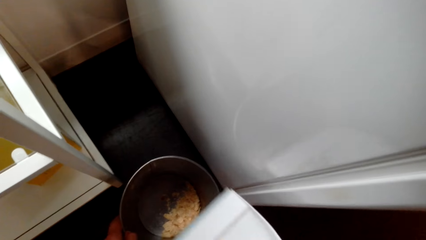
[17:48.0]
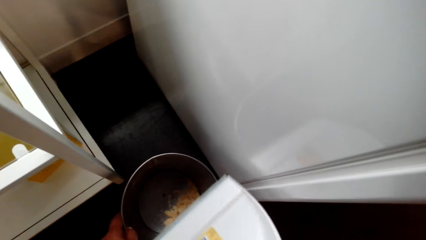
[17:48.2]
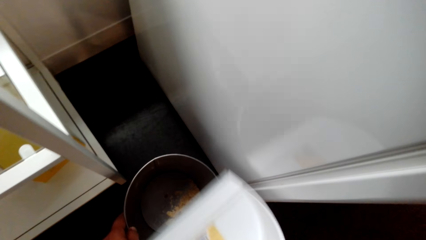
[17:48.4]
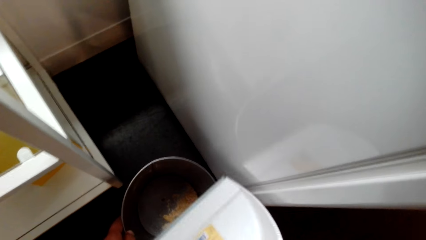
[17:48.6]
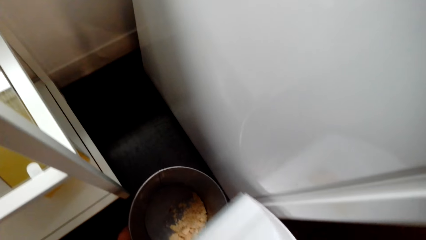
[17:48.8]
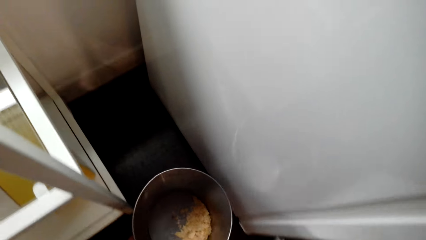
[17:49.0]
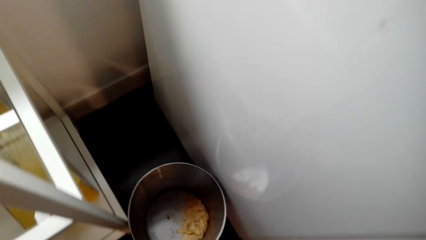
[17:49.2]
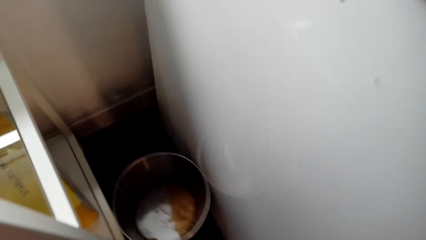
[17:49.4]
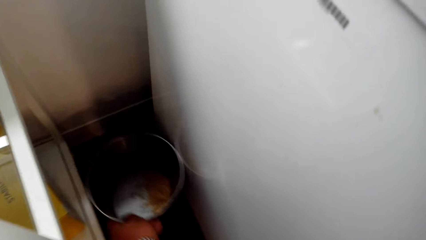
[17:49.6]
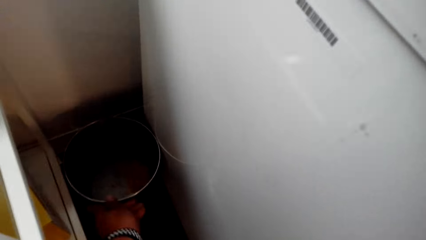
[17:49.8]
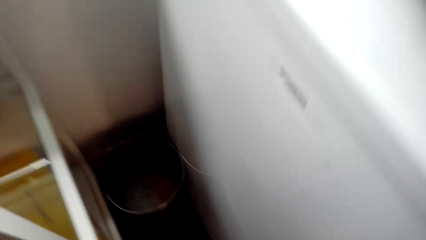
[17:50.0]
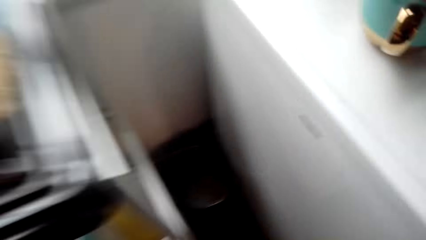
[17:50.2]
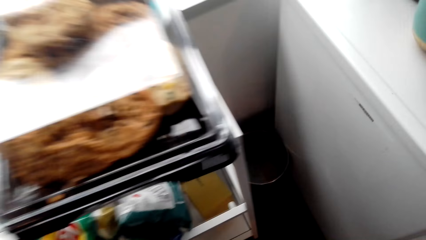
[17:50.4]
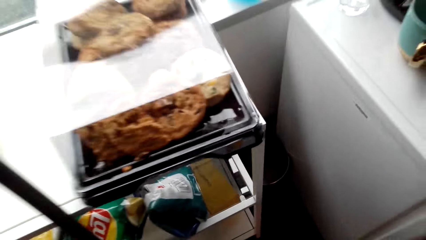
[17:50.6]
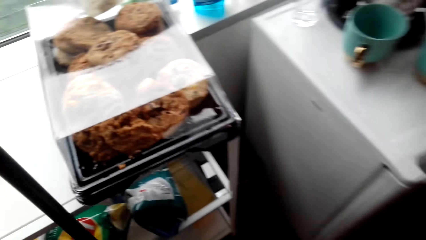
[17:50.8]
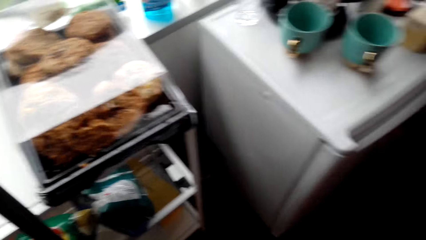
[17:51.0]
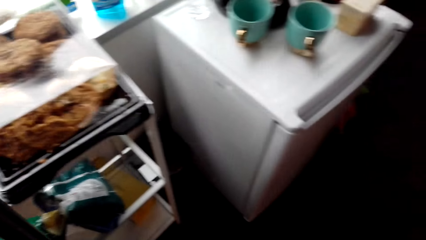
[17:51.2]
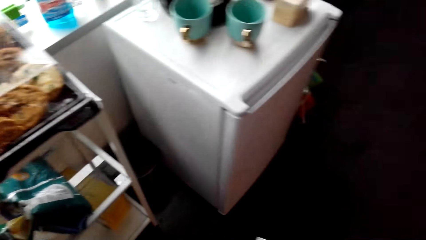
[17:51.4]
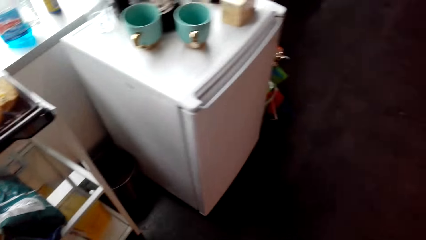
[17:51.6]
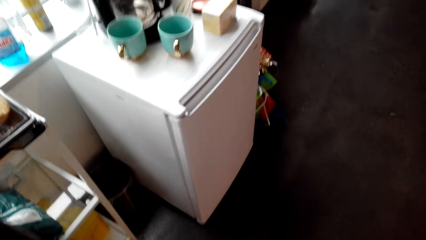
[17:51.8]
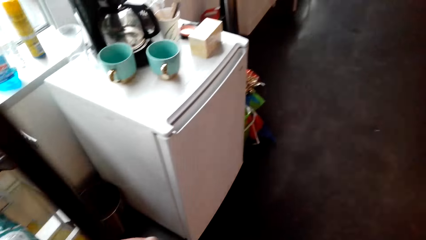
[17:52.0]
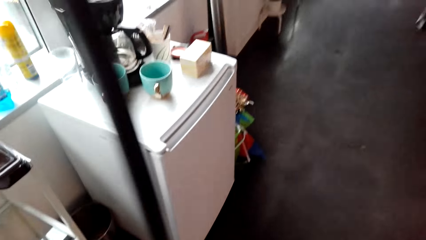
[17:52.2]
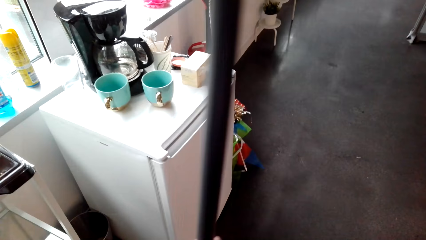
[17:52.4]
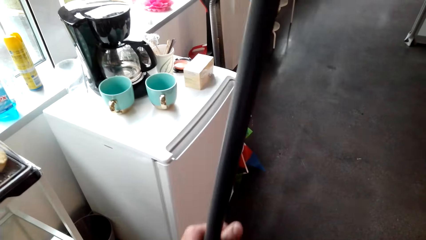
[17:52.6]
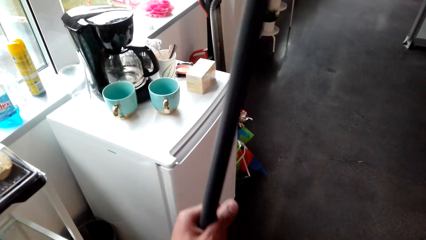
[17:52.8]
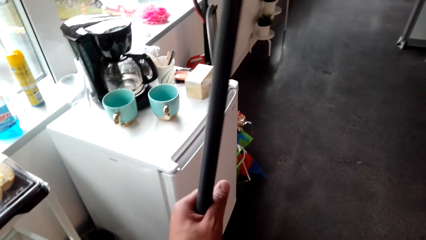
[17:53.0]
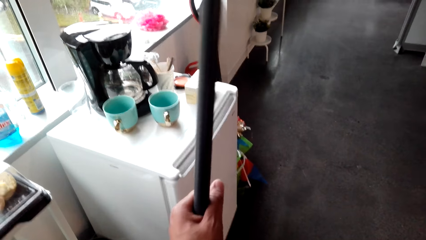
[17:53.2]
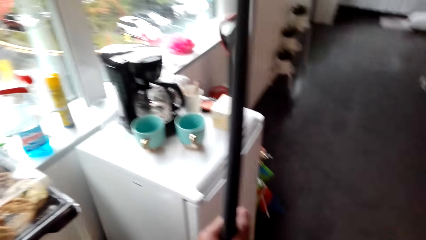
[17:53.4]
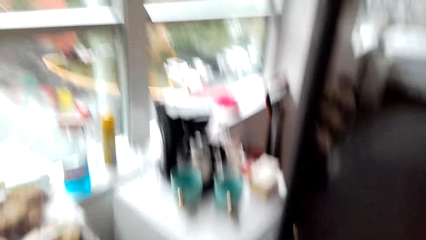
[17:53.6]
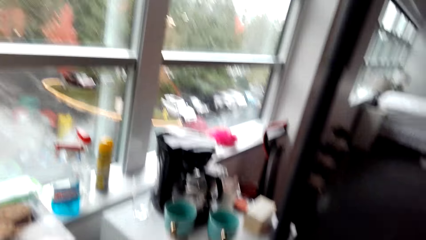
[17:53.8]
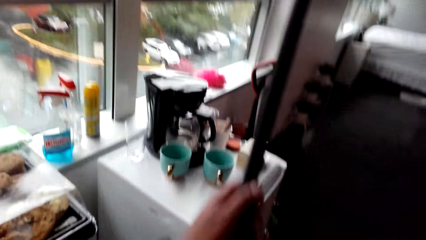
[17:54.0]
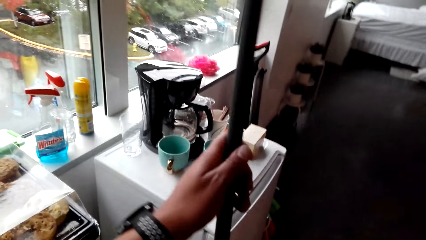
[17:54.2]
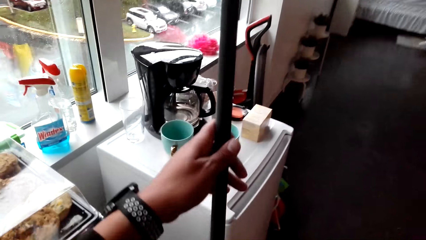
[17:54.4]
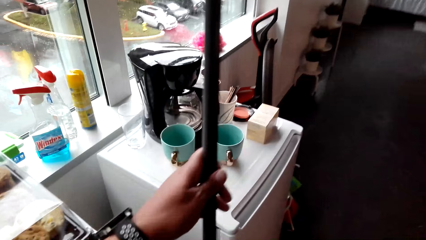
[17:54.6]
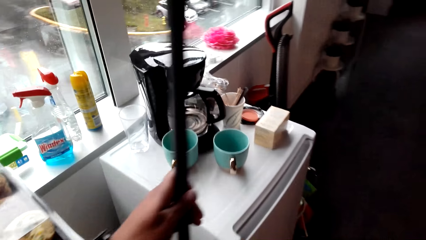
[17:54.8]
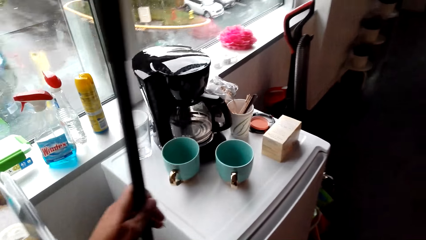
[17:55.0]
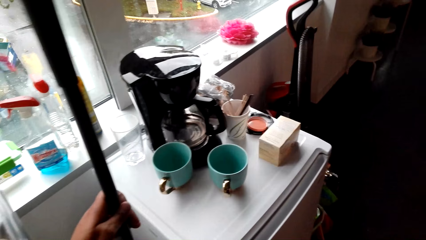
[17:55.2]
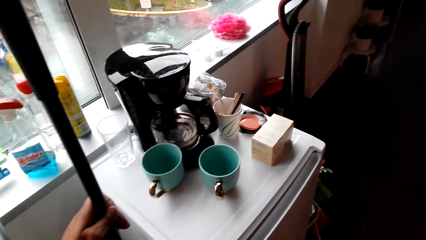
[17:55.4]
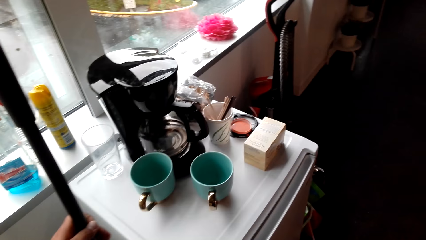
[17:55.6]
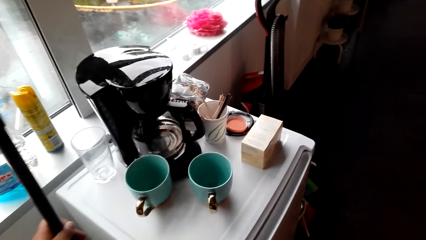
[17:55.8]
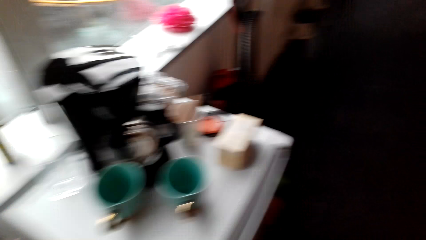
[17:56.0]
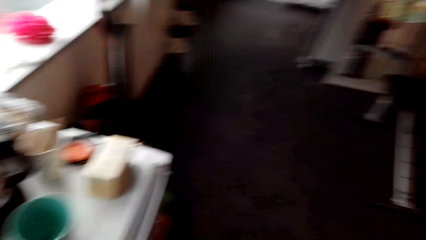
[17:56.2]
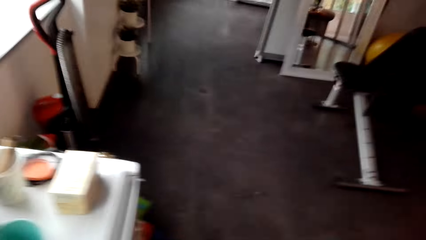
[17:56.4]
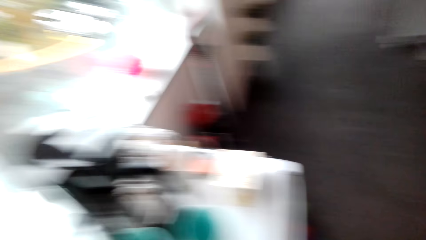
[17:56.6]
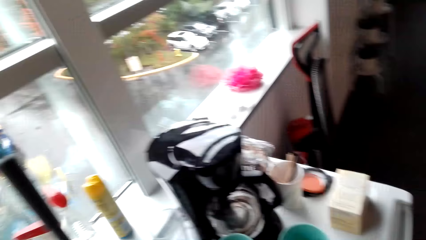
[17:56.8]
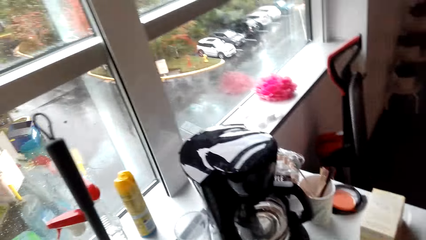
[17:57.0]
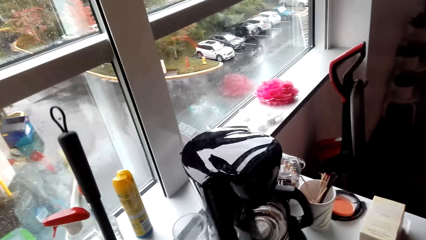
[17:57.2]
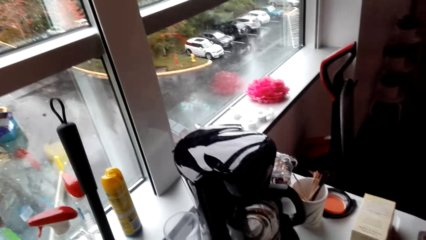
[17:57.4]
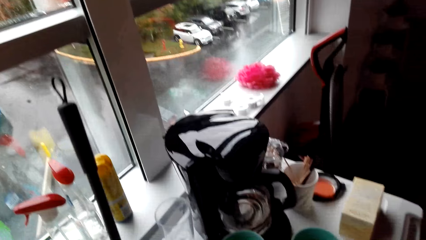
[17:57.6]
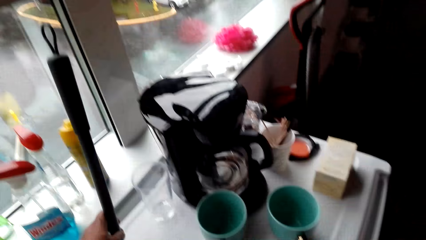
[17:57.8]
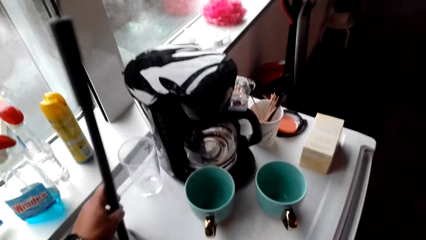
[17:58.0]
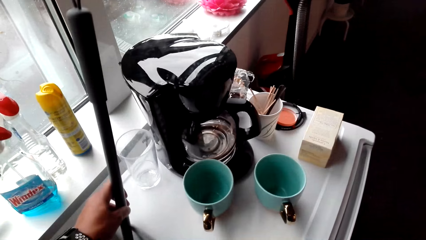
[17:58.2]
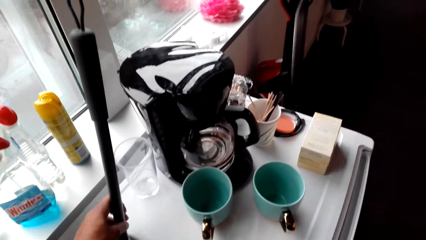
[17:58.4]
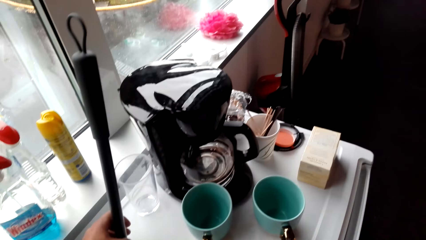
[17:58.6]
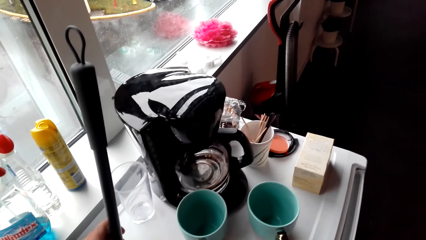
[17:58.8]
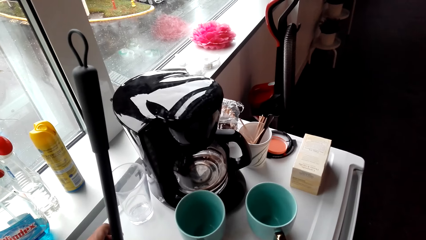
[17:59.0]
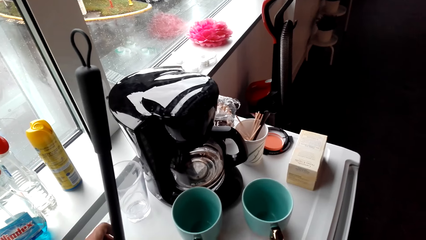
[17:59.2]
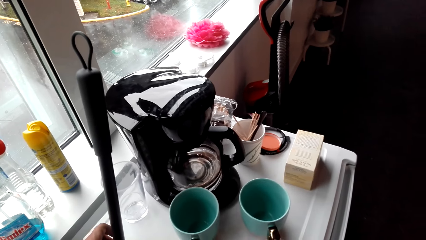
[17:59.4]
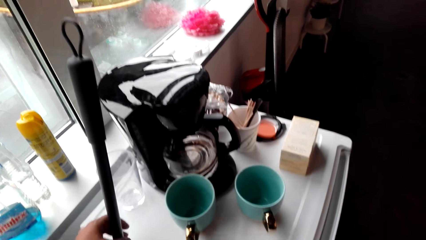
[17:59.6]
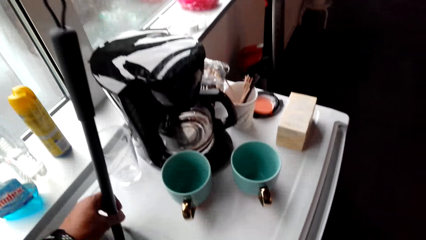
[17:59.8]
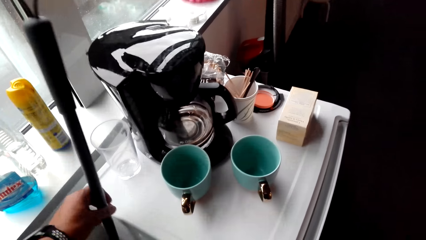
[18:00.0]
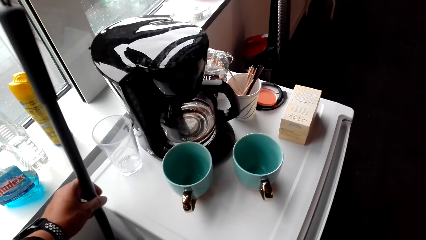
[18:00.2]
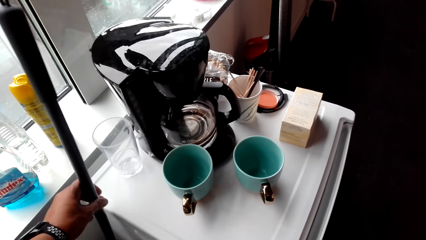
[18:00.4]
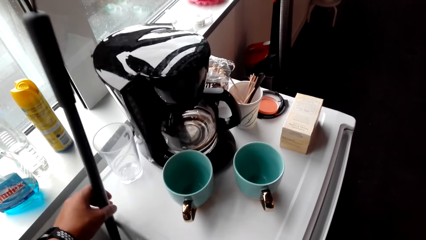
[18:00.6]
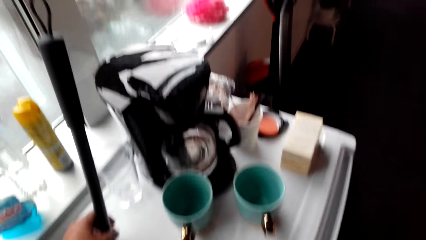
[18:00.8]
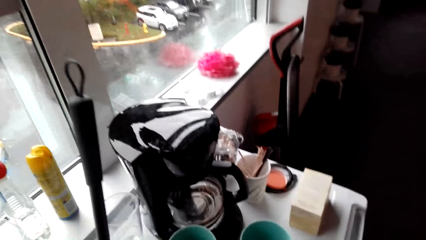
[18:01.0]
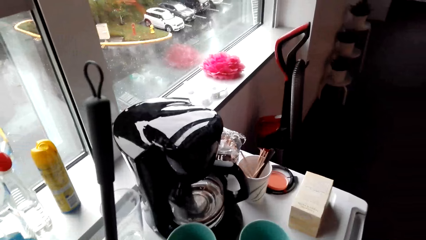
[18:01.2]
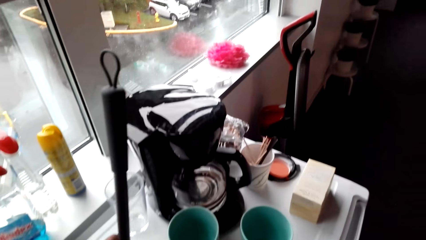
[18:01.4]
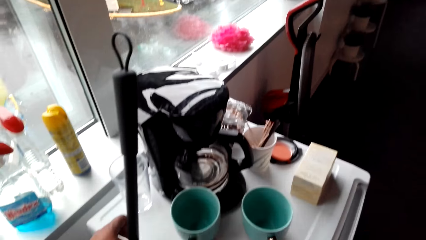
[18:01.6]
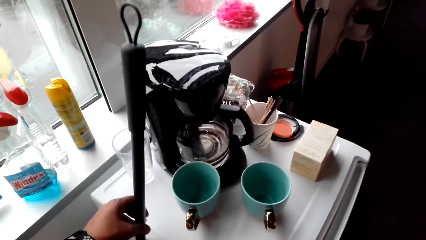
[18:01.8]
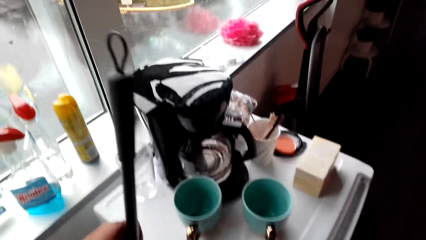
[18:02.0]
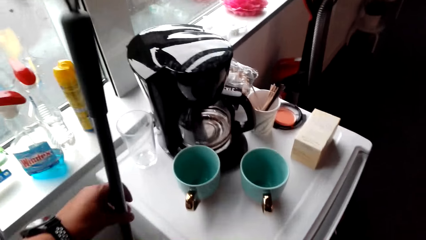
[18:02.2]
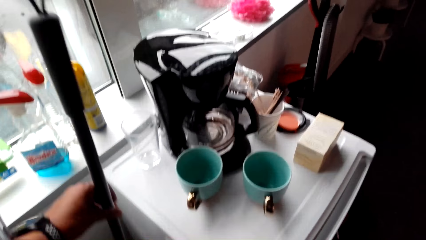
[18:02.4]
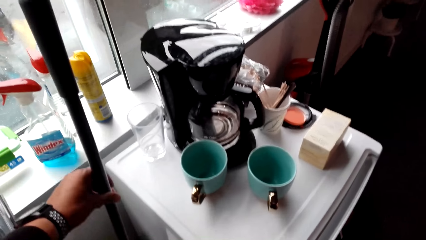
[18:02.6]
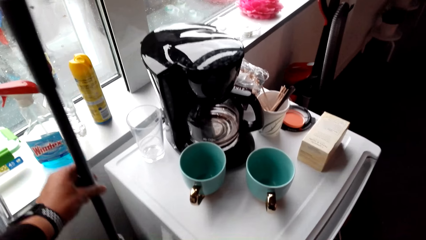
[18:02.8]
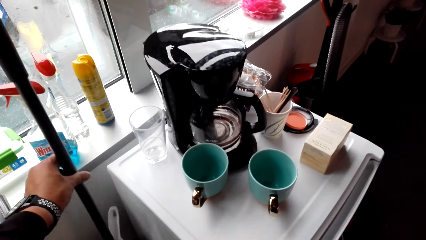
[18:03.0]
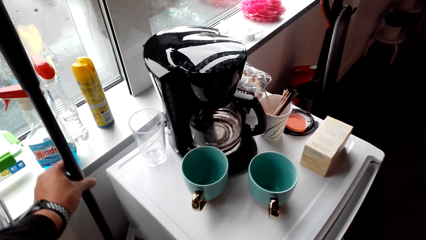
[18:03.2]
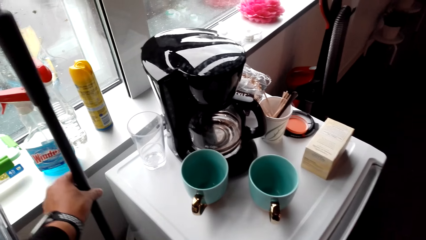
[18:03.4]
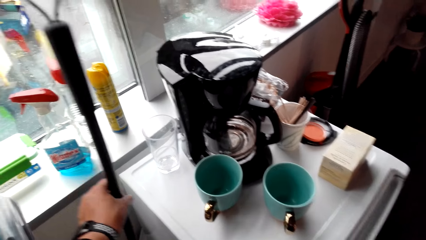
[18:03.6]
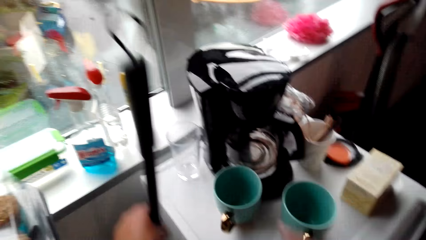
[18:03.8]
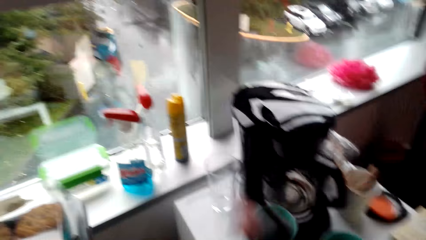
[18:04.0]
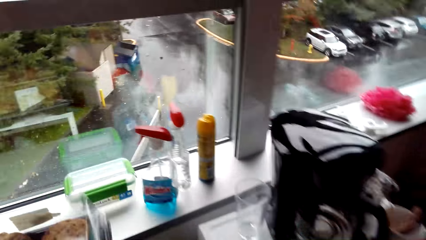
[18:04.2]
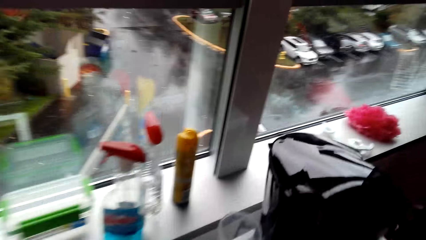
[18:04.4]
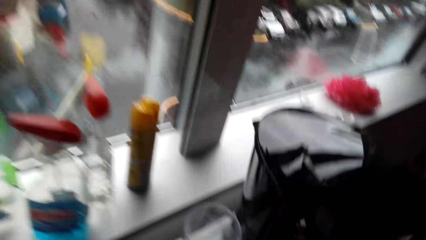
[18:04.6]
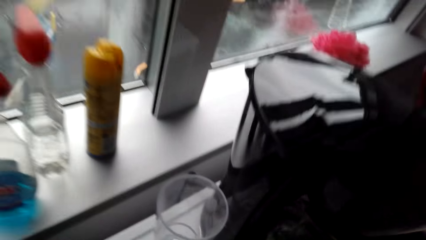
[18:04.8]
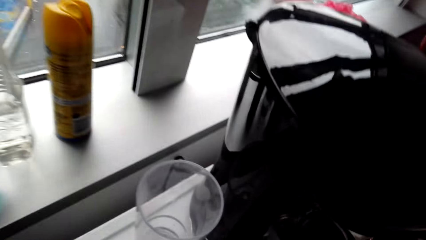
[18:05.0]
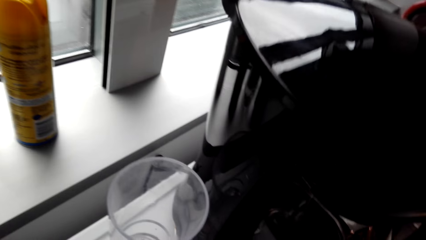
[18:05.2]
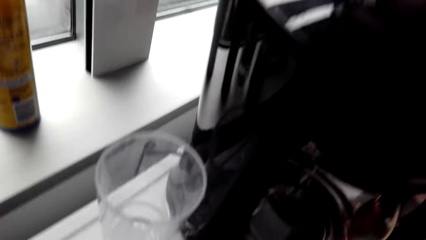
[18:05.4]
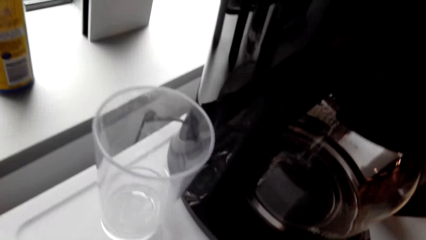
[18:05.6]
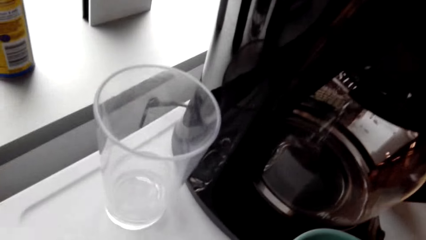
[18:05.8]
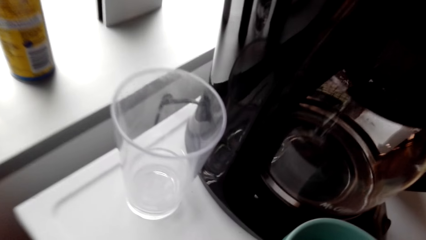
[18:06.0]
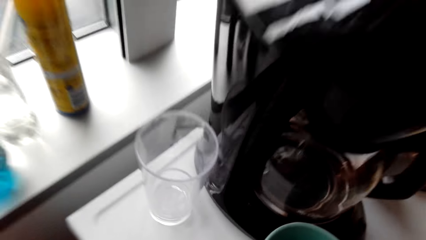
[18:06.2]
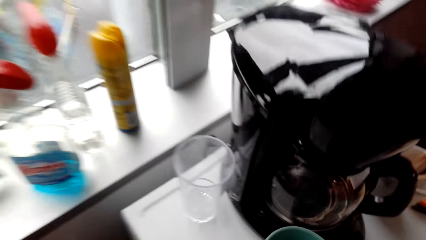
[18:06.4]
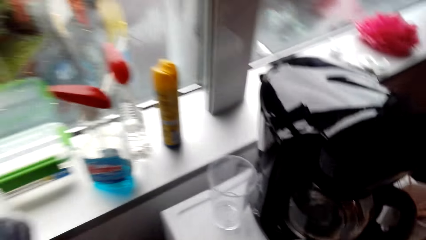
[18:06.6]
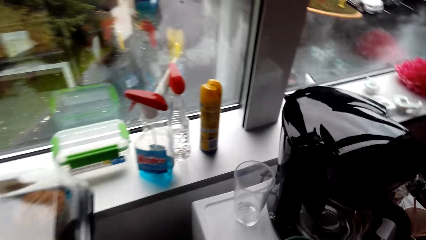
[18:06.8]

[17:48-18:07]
The camera wearer returns the bin. They move the broom, put the broom down, and look around.
